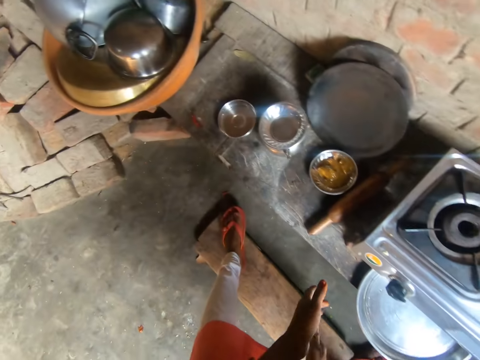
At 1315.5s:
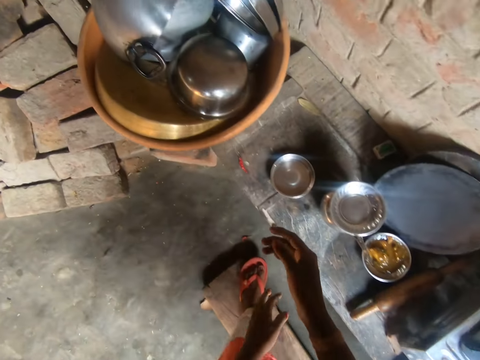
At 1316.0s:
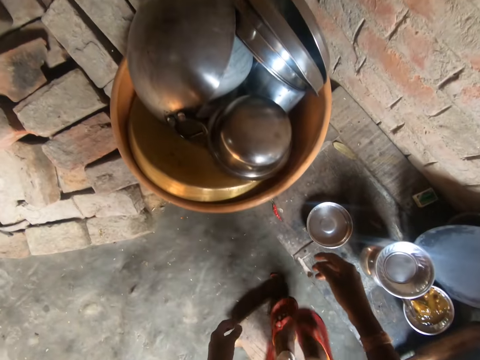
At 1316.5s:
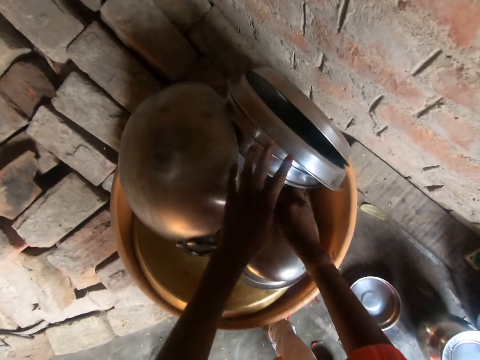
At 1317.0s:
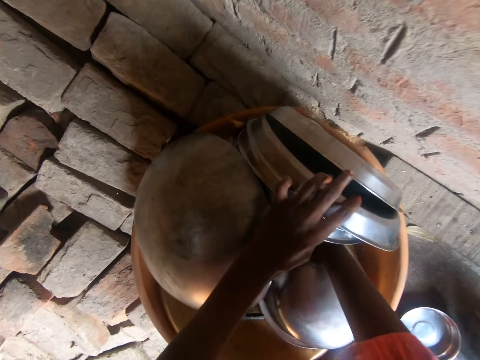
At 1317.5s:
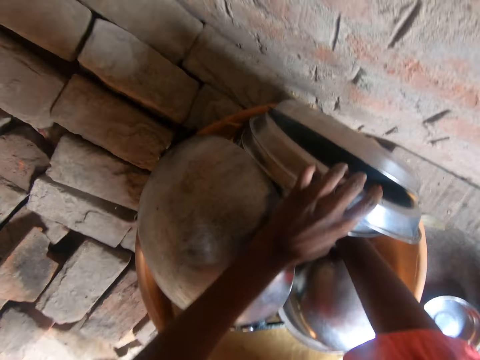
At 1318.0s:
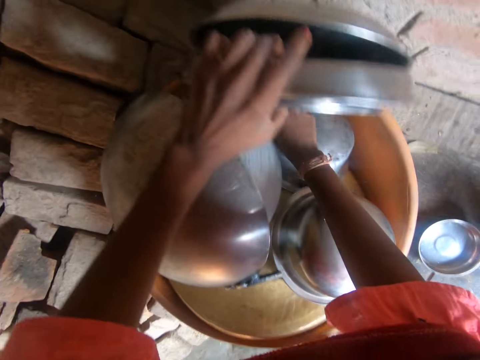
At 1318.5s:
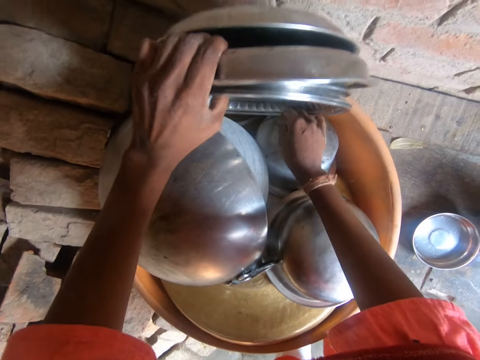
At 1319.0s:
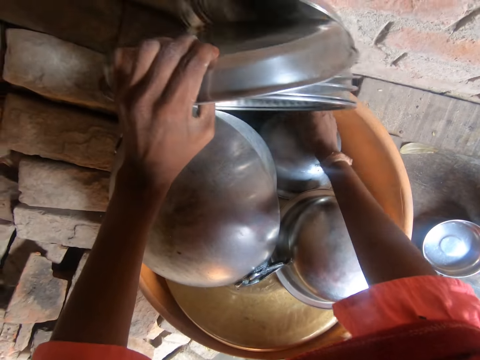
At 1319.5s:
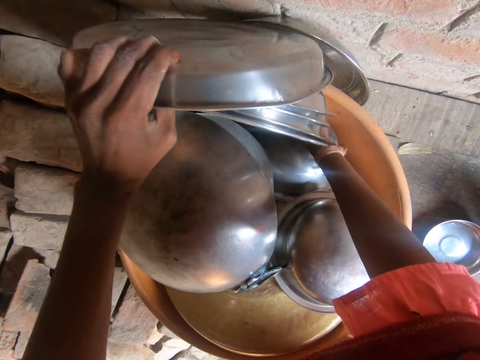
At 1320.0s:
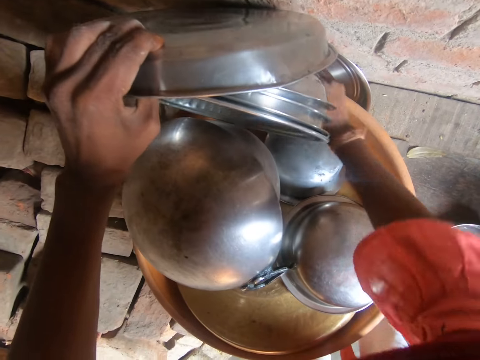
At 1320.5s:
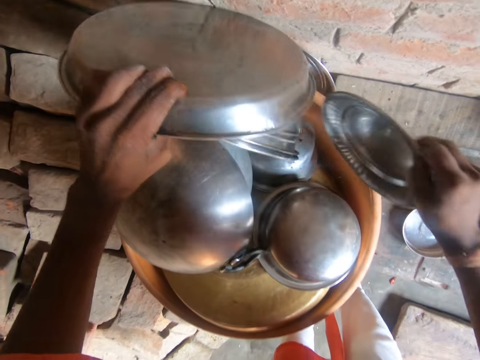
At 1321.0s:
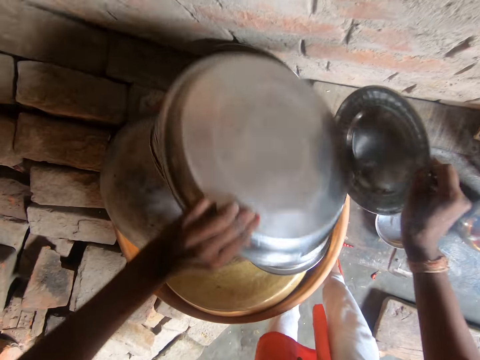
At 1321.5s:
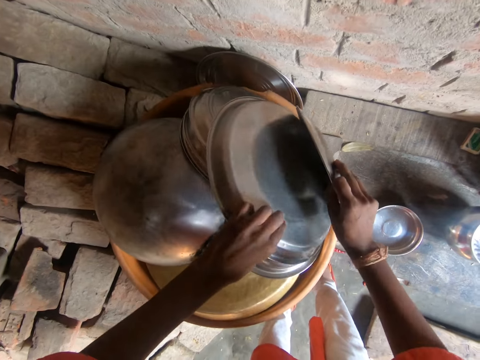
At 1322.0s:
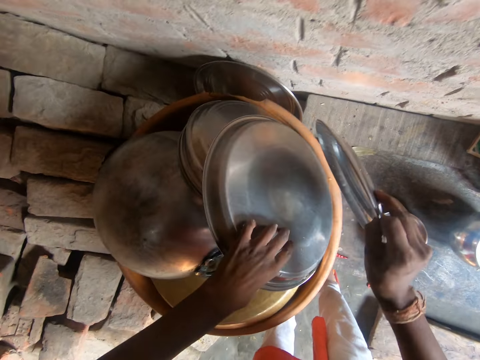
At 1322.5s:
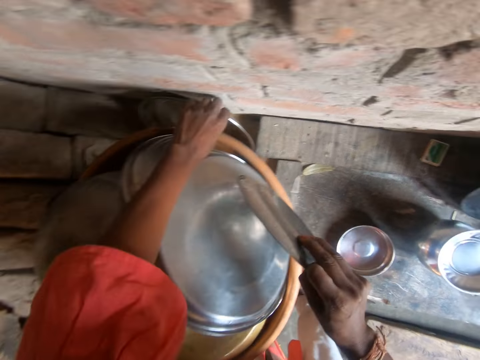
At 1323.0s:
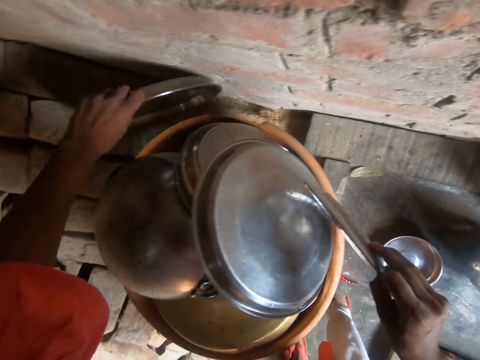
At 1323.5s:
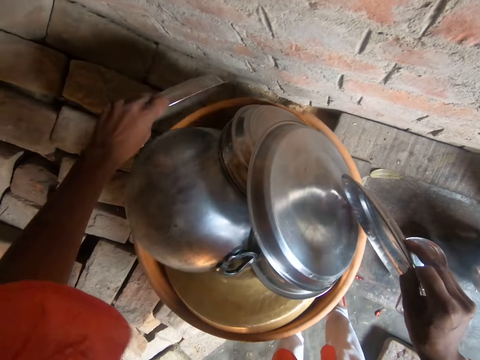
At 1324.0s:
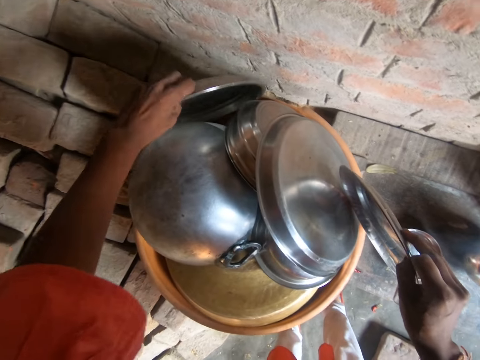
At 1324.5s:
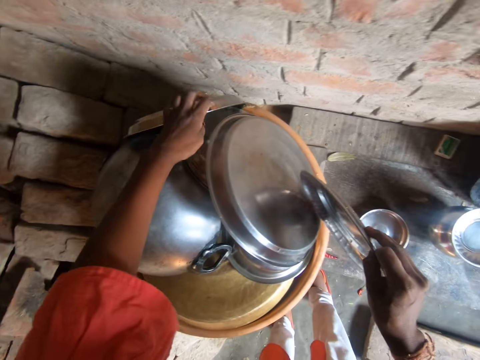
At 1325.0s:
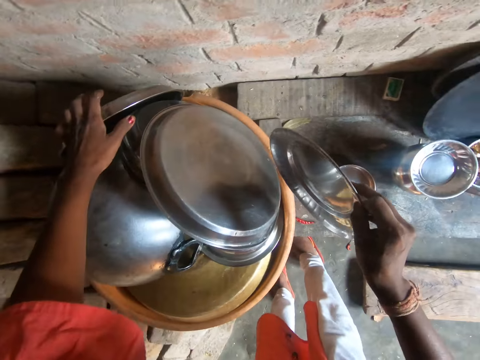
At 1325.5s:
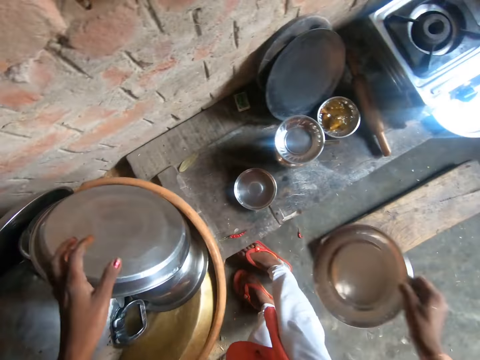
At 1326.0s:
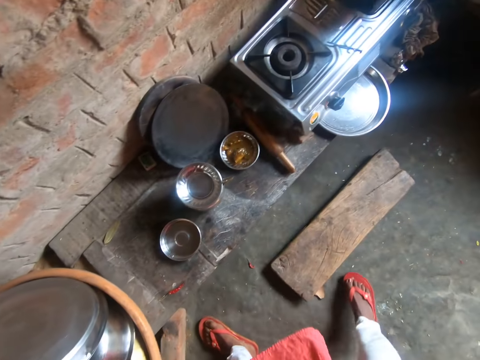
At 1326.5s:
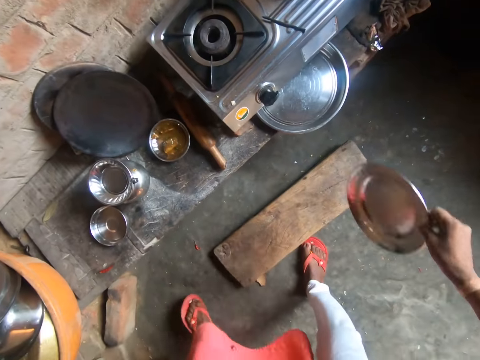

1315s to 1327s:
The camera wearer dusts both of her hands. She takes a plate from a bucket. She lifts some metal trays in the plastic basin with her left hand. She picks another metal plate from the plastic basin with her right hand. She places the metal trays into the plastic basin with her left hand. She picks another metal tray from a bunch of bricks with her left hand. She places the third metal tray into the plastic basin with her left hand.

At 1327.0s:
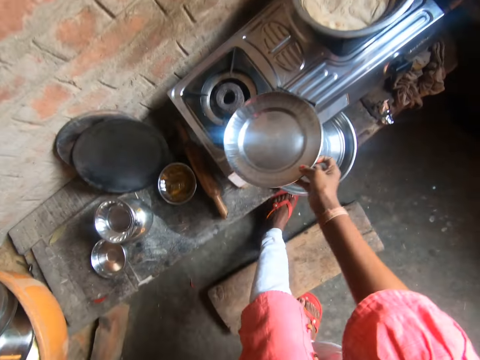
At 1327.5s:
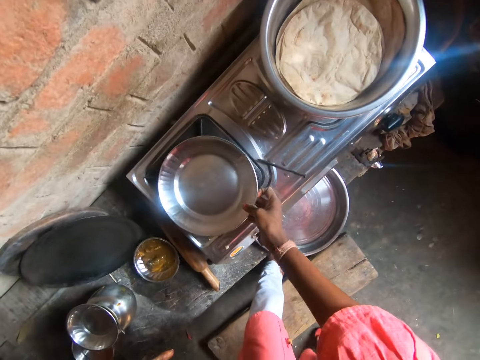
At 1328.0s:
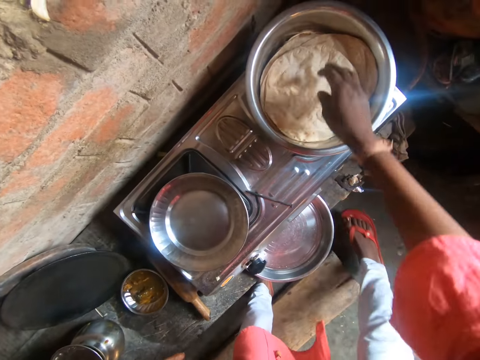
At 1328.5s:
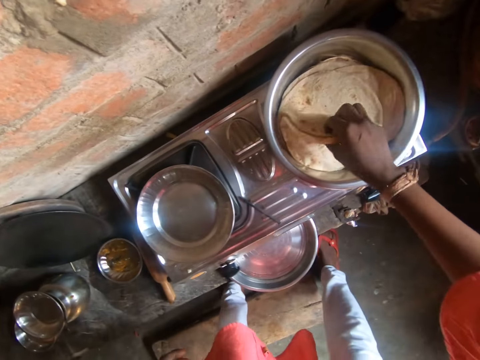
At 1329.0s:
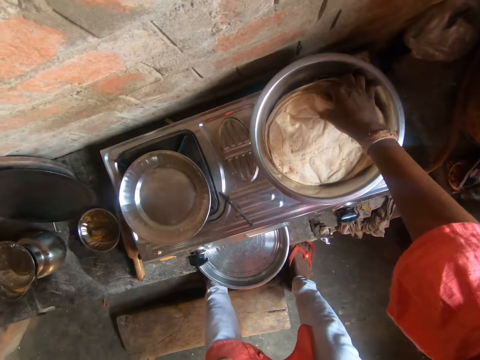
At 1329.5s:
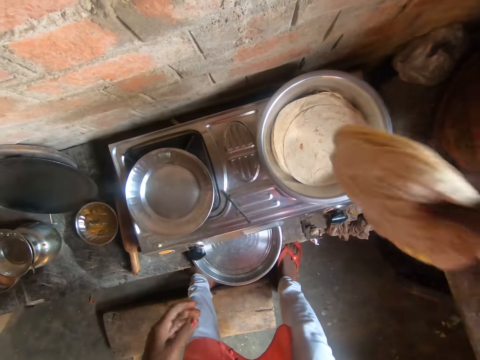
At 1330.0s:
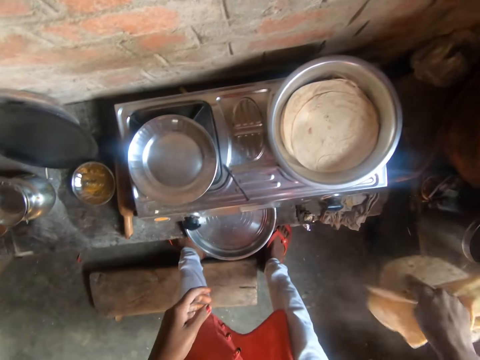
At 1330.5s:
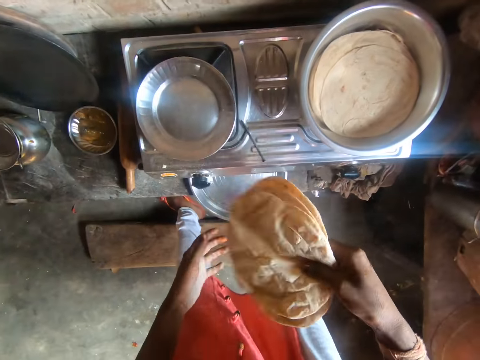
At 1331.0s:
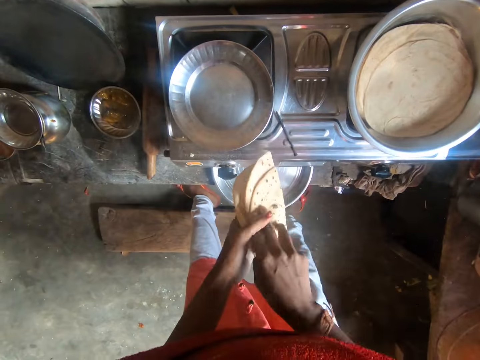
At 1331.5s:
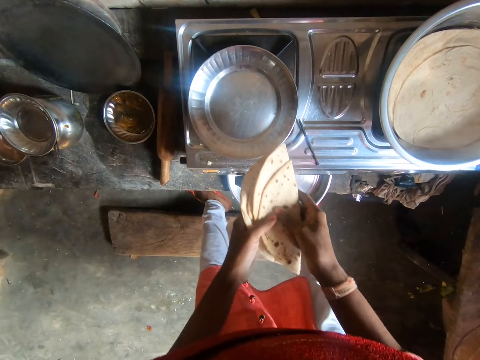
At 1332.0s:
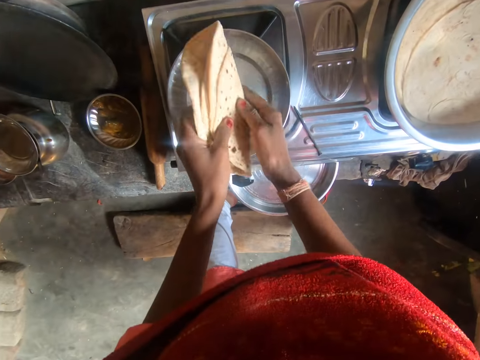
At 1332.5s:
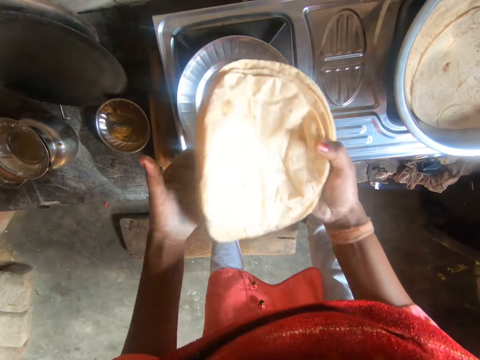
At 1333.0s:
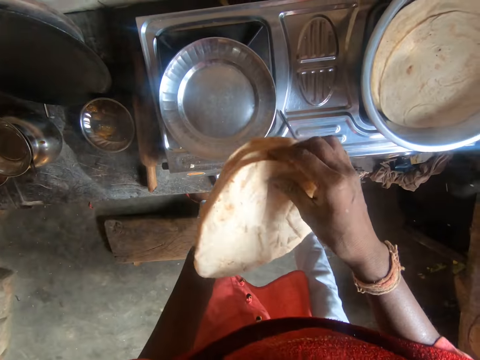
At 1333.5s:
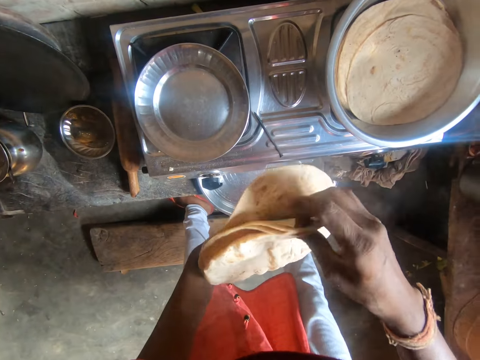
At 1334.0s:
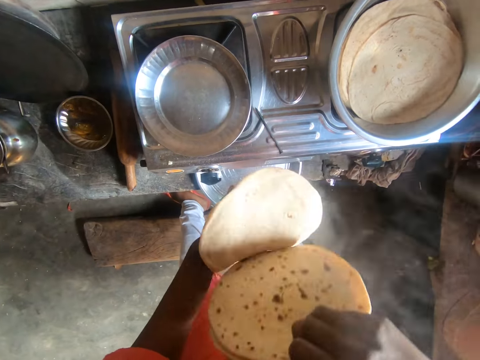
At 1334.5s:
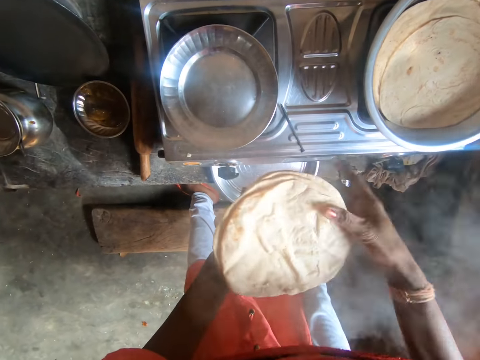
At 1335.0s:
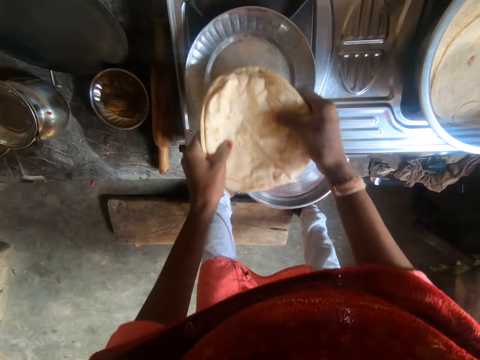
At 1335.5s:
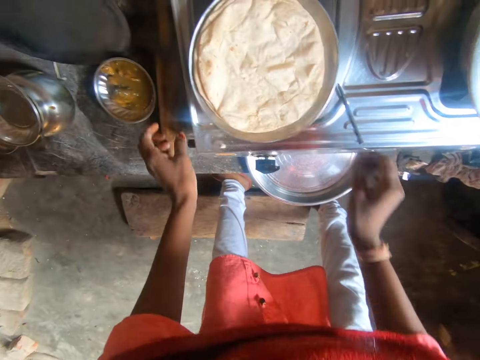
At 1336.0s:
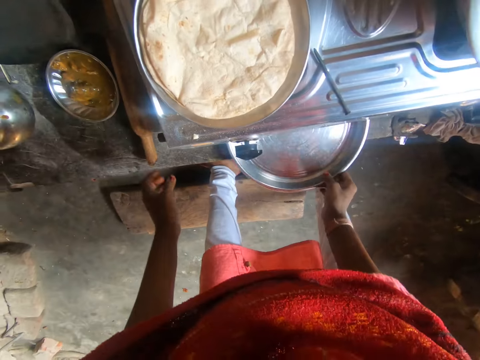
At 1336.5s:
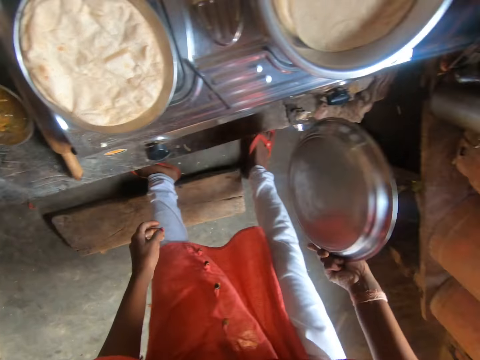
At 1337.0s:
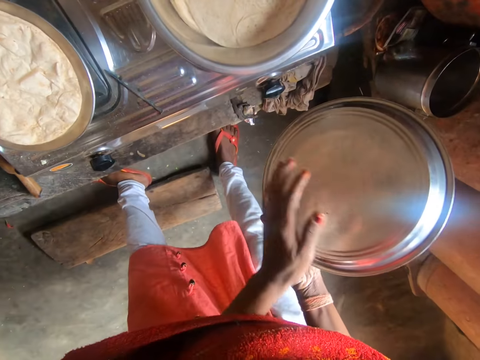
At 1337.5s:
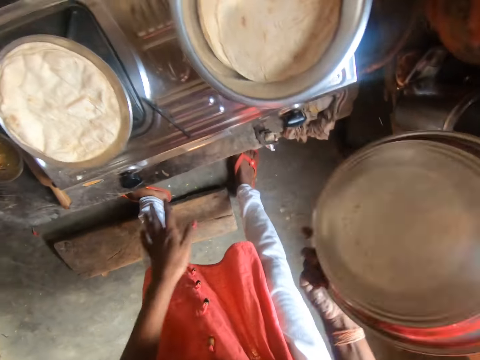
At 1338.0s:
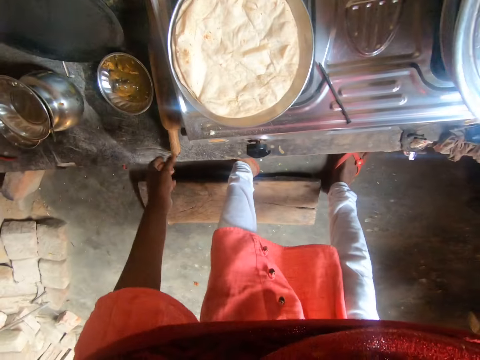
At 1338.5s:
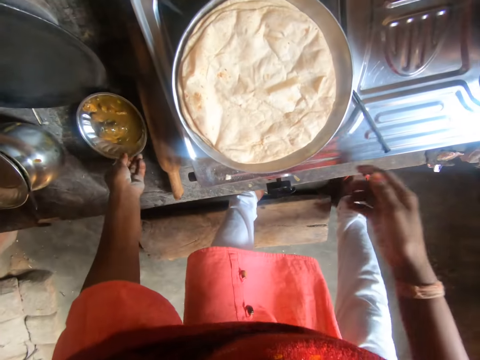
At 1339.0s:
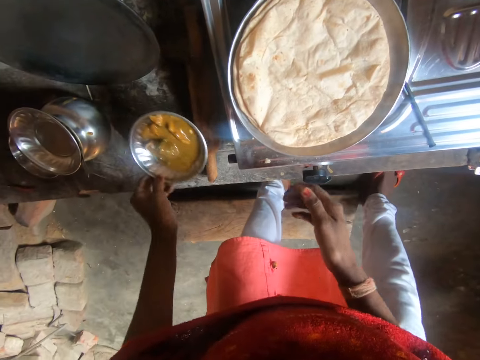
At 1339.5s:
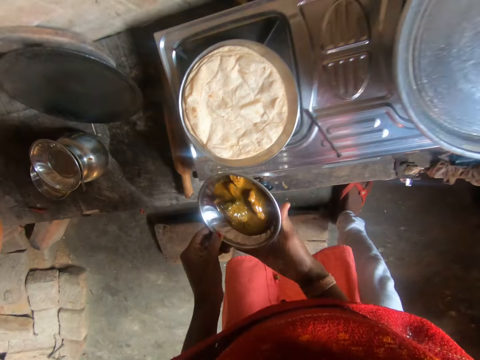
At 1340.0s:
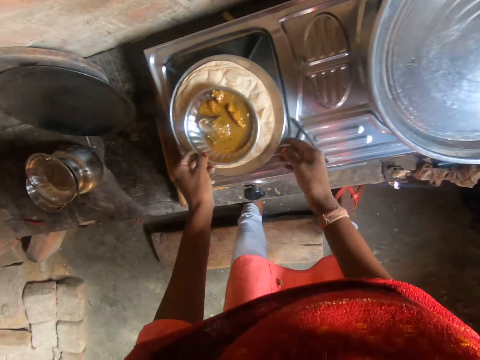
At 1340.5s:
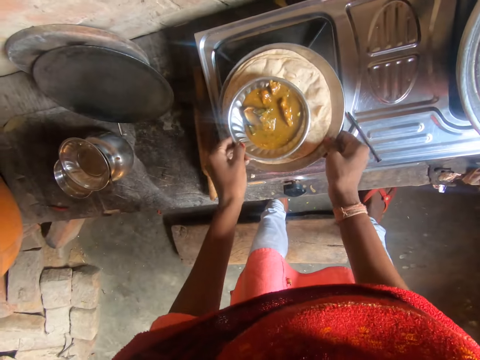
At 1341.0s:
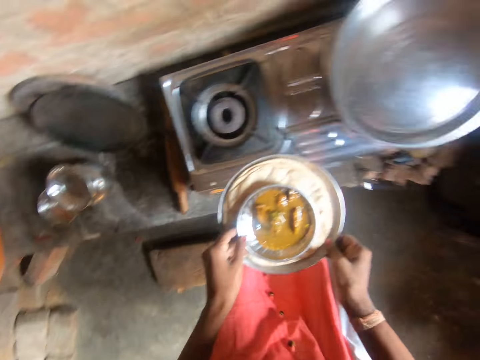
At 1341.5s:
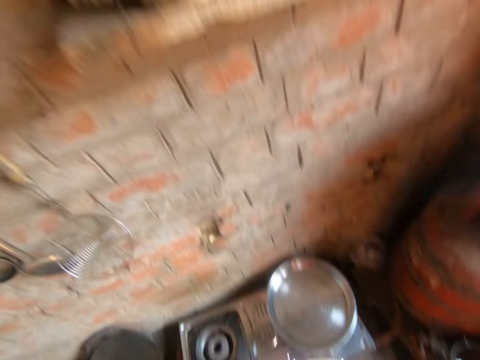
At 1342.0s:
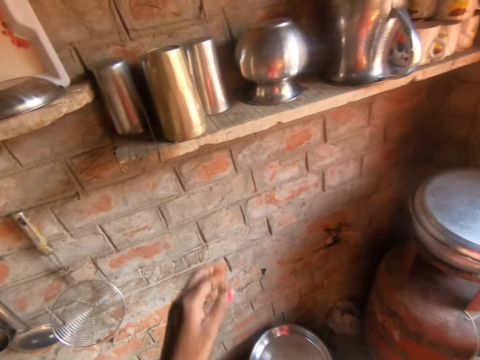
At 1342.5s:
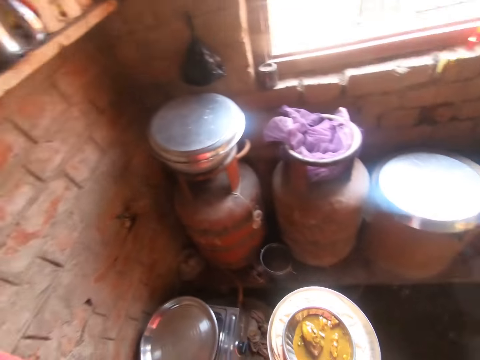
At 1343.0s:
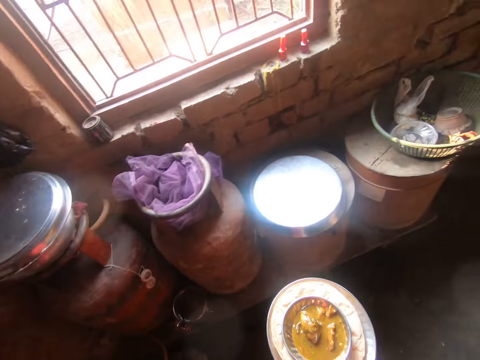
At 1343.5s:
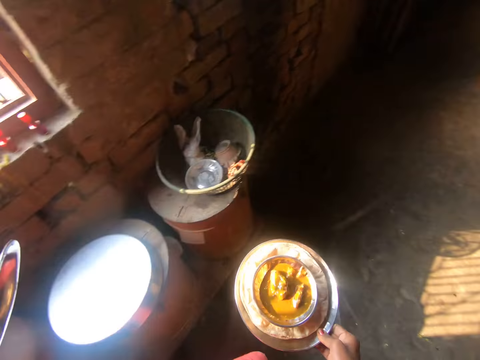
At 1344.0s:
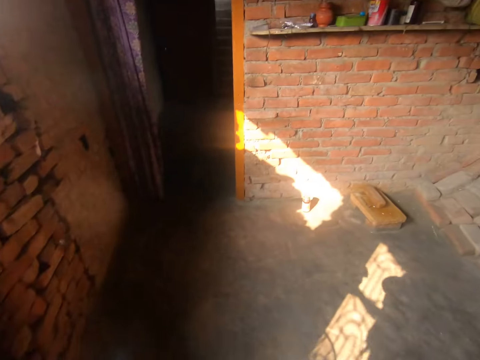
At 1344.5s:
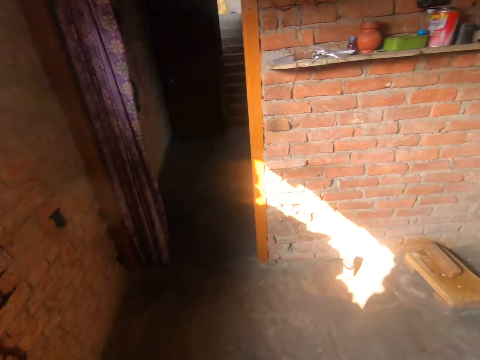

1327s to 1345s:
The camera wearer places the fifth plate on the stove with her right hand. She picks some rotis from the metal basin on the stove with her right hand. She folds the rotis in both of her hands. She counts the chapatis. She goes through the rotis in her left hand with her right hand. She places the rotis on the fifth metal plate on the stove with both of her hands. She picks the second metal tray from the slab of wood with her right hand. She closes the pot with a lid. She dusts the second metal tray in her right hand with her left hand. She places the second metal tray on the metal basin on the stove with her right hand. She picks the fourth metal plate from the slab of wood with her left hand. She places the fourth metal plate on the fifth metal plate with her left hand. She lifts the fifth metal plate from the stove with her right hand. She carries the food. She picks another metal bowl from another wooden shelf with her left hand. She walks out of the kitchen.
